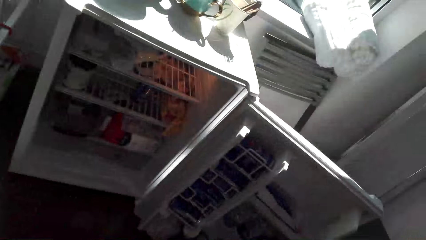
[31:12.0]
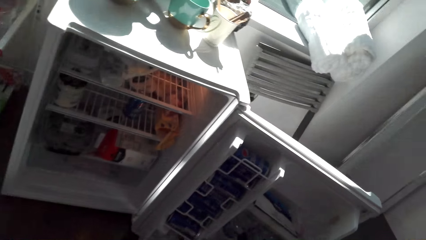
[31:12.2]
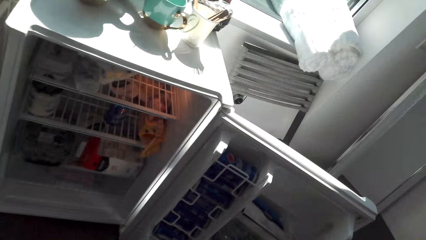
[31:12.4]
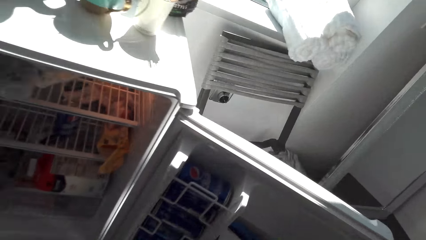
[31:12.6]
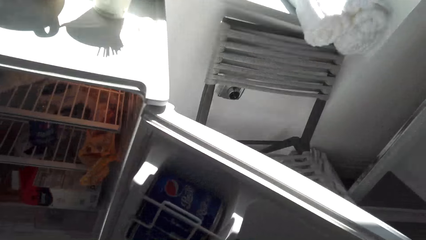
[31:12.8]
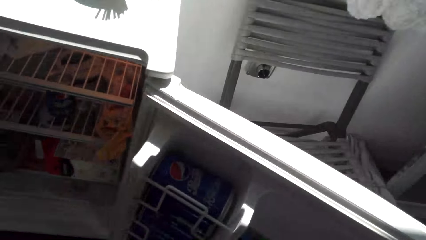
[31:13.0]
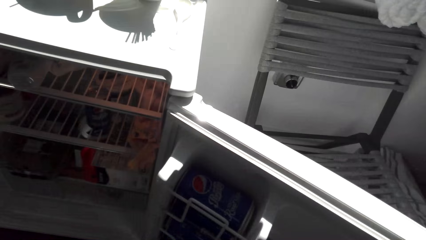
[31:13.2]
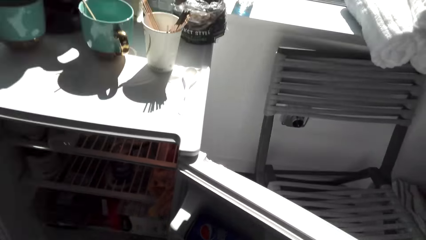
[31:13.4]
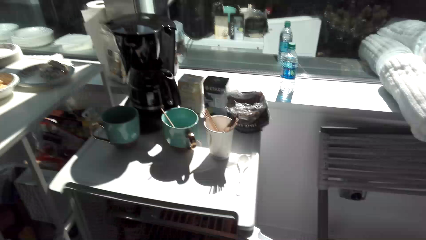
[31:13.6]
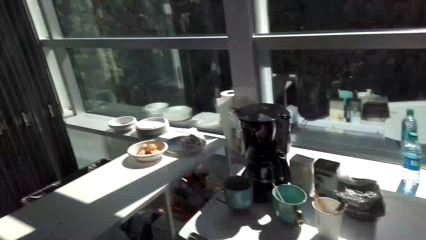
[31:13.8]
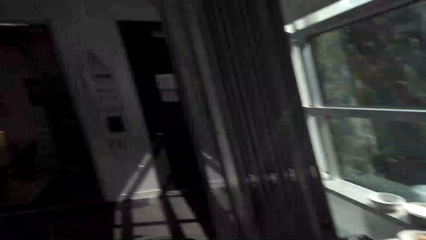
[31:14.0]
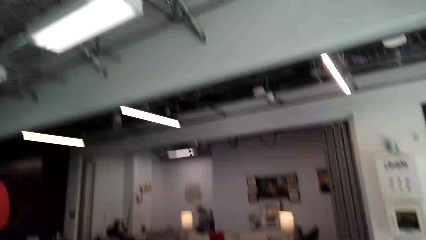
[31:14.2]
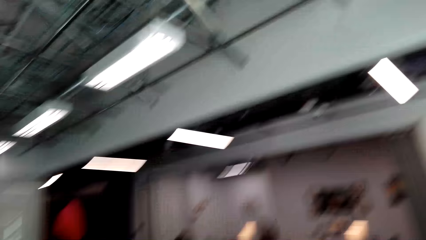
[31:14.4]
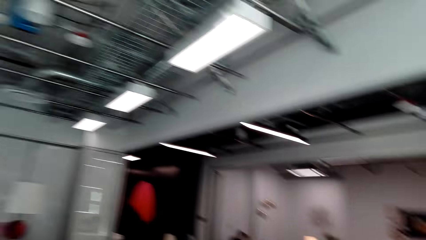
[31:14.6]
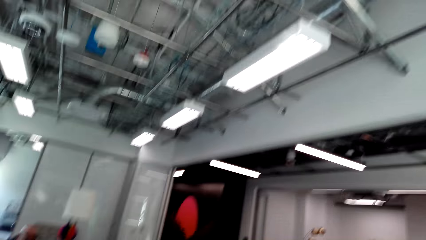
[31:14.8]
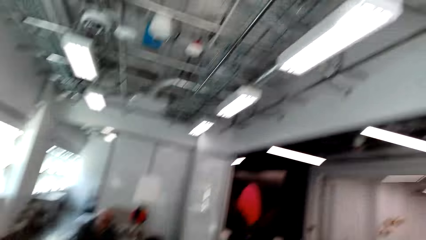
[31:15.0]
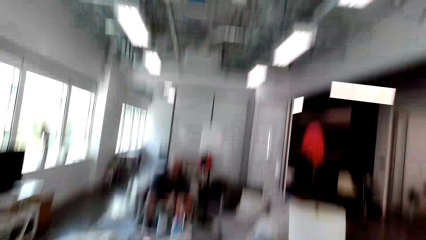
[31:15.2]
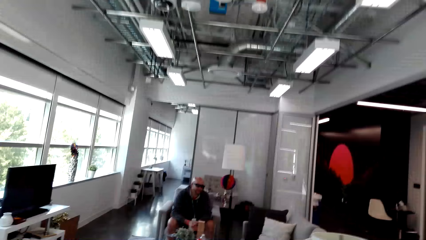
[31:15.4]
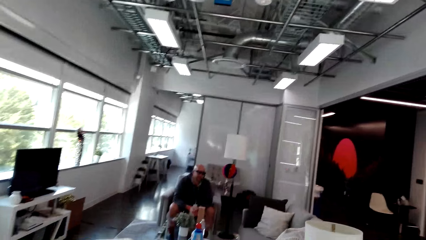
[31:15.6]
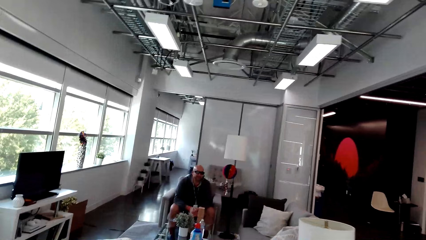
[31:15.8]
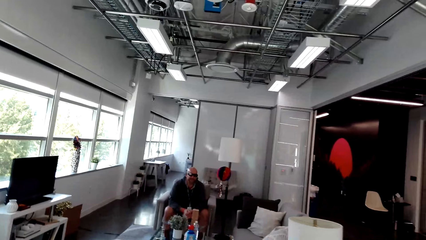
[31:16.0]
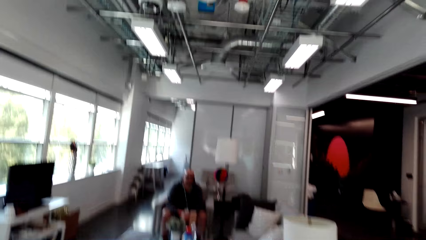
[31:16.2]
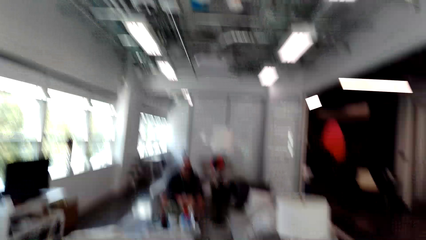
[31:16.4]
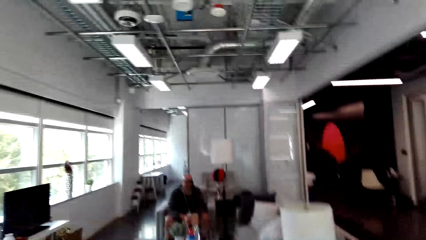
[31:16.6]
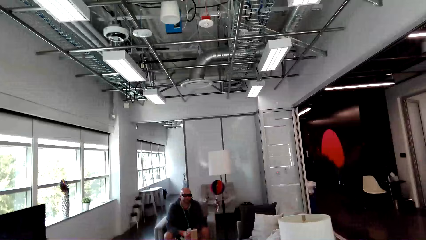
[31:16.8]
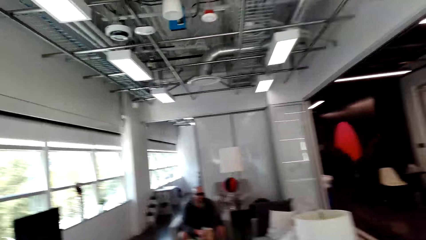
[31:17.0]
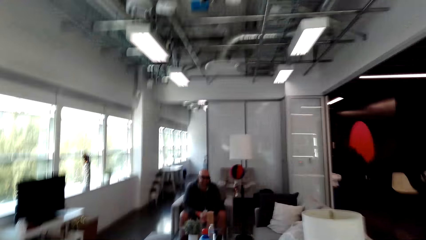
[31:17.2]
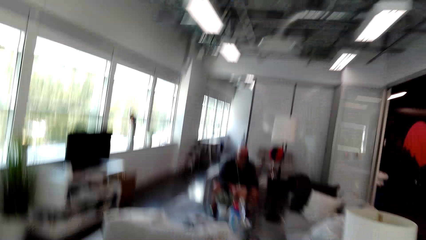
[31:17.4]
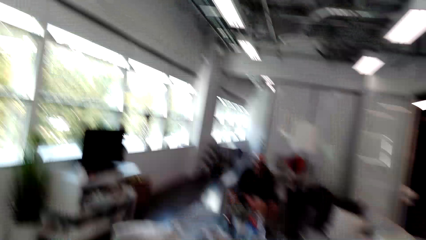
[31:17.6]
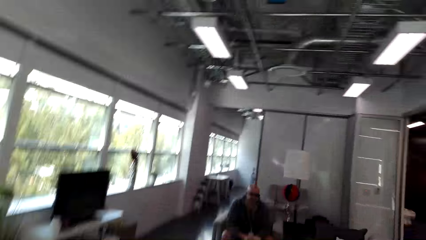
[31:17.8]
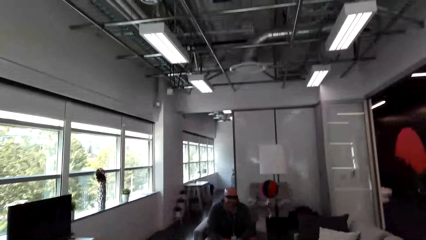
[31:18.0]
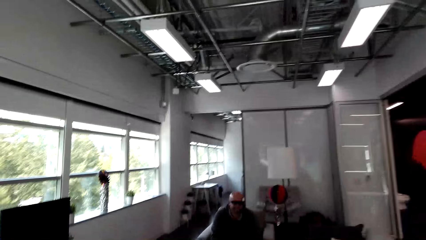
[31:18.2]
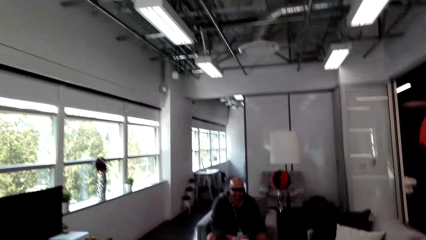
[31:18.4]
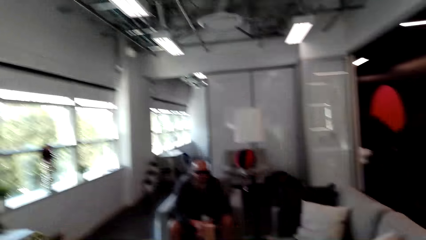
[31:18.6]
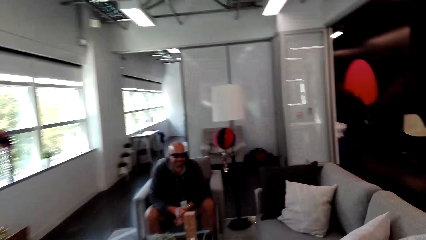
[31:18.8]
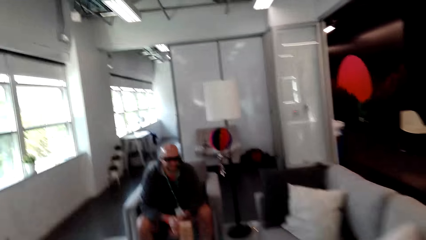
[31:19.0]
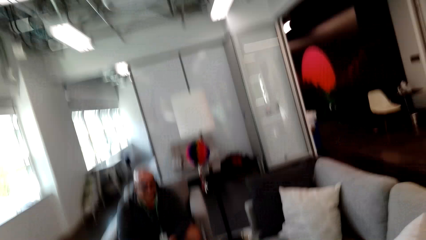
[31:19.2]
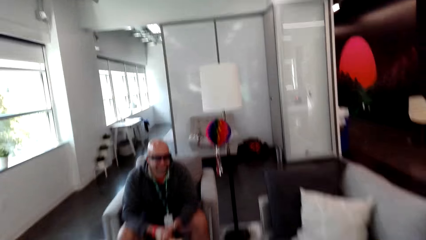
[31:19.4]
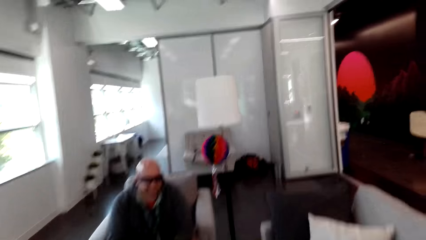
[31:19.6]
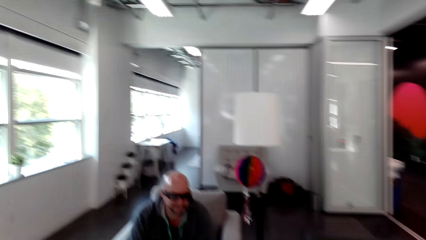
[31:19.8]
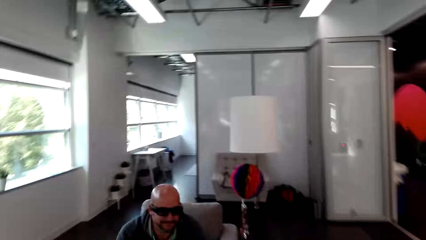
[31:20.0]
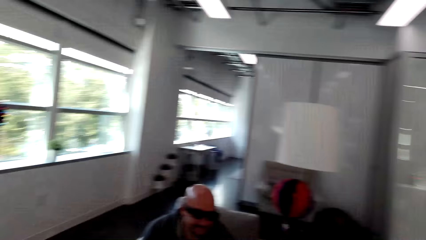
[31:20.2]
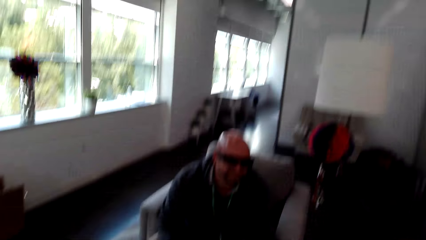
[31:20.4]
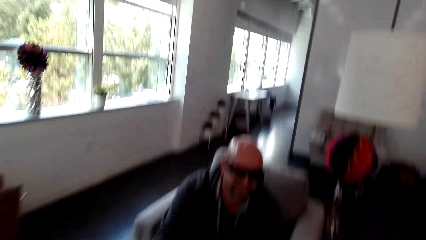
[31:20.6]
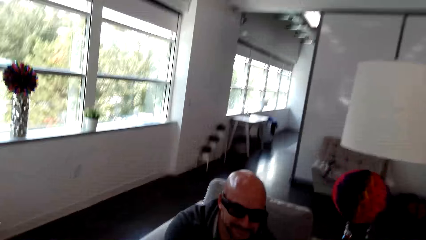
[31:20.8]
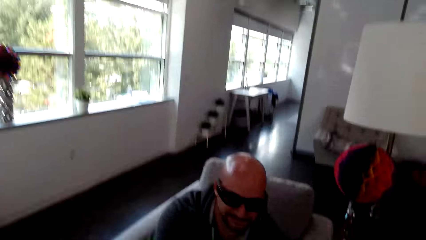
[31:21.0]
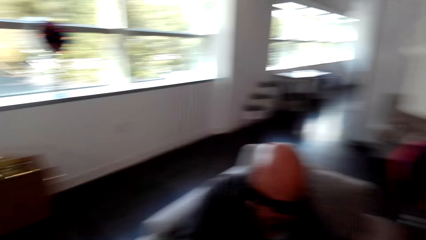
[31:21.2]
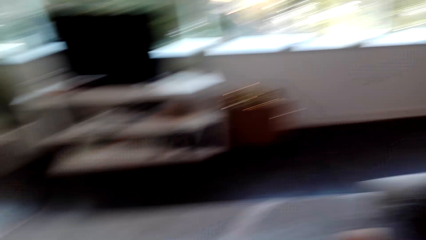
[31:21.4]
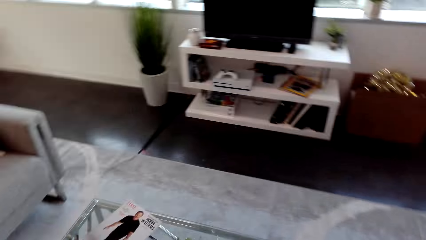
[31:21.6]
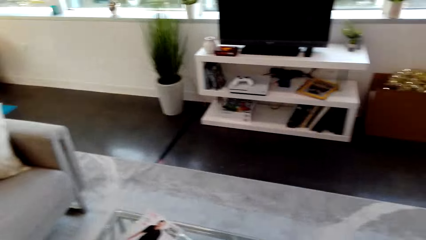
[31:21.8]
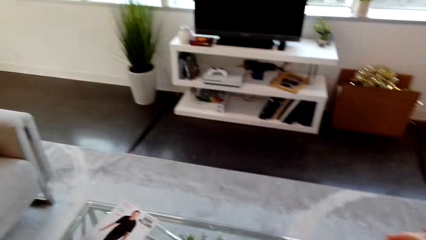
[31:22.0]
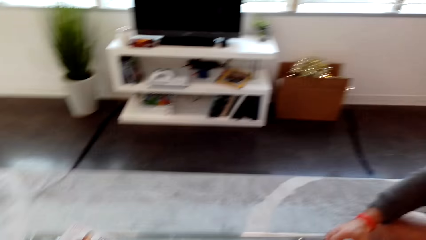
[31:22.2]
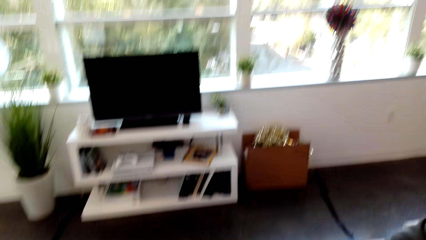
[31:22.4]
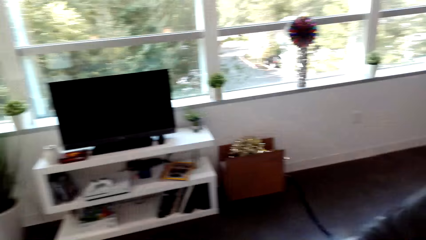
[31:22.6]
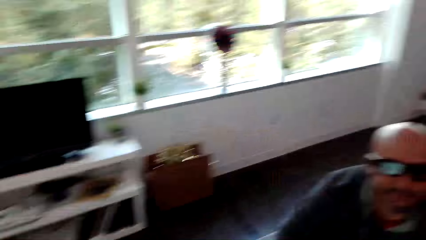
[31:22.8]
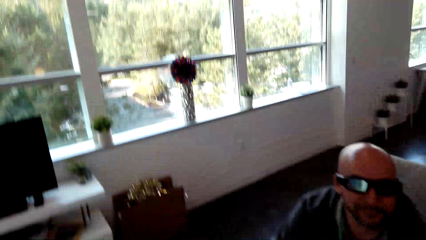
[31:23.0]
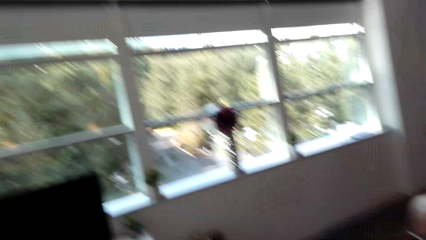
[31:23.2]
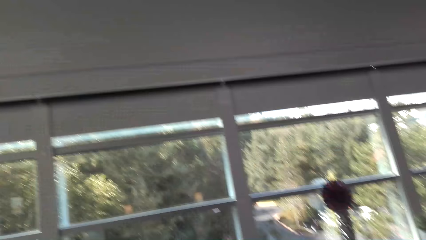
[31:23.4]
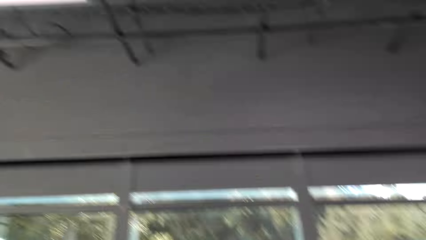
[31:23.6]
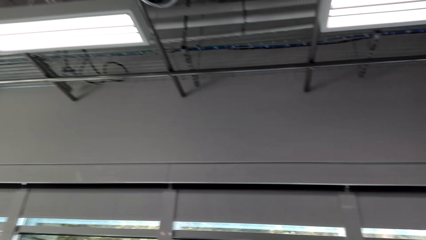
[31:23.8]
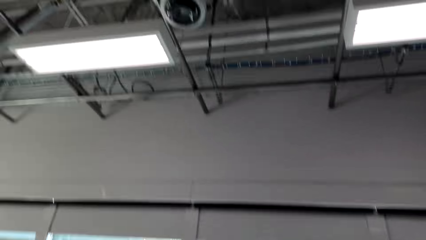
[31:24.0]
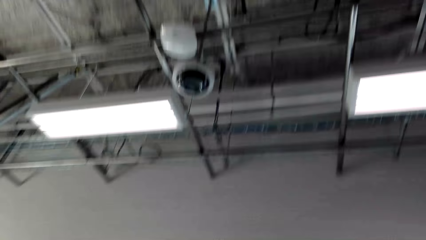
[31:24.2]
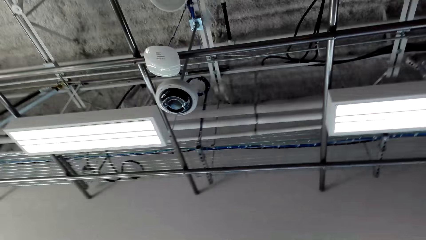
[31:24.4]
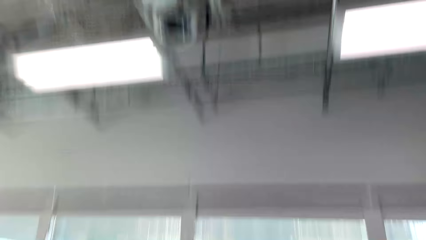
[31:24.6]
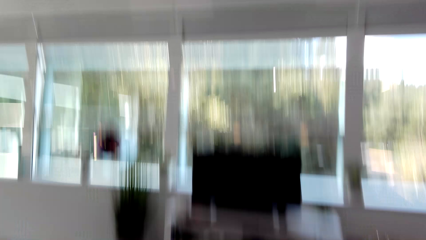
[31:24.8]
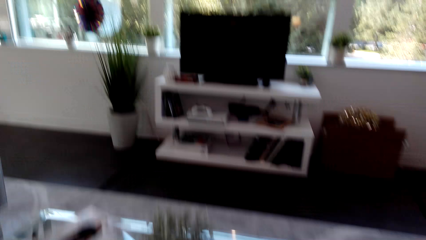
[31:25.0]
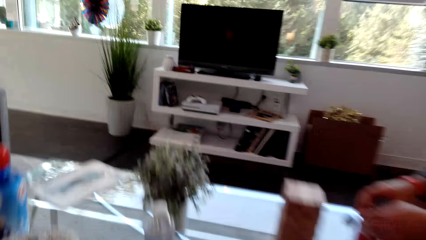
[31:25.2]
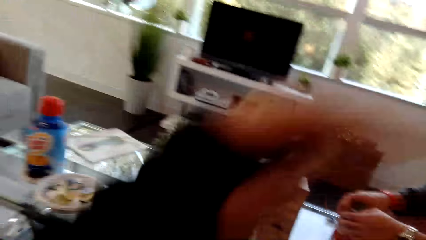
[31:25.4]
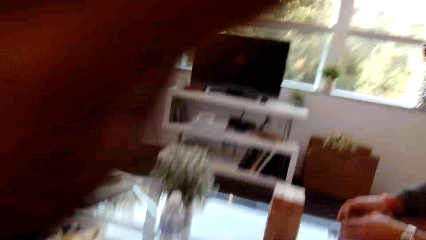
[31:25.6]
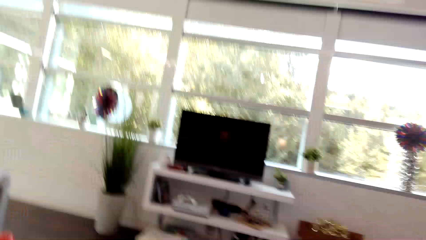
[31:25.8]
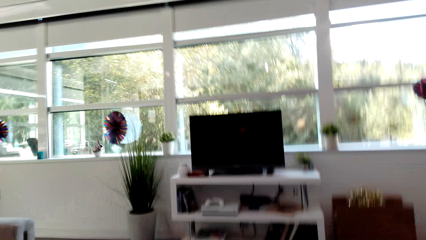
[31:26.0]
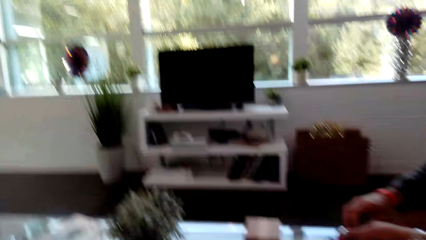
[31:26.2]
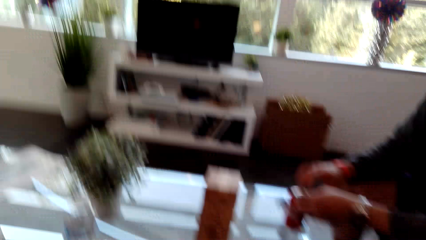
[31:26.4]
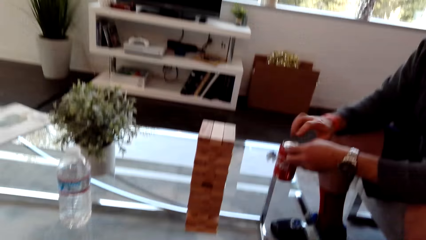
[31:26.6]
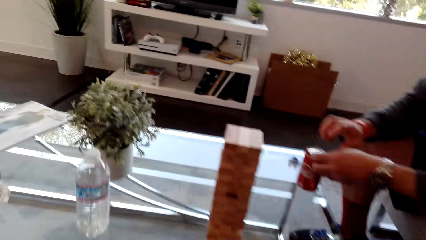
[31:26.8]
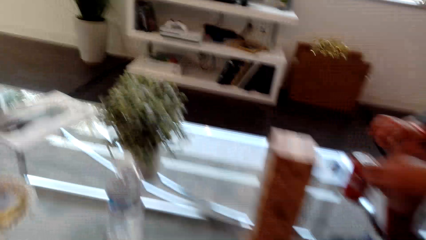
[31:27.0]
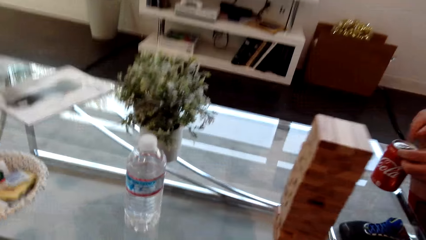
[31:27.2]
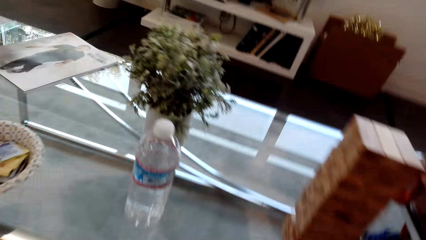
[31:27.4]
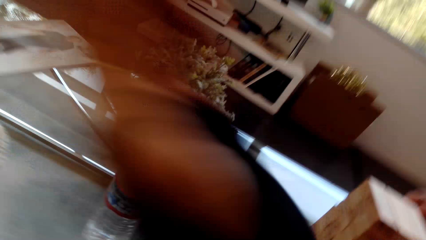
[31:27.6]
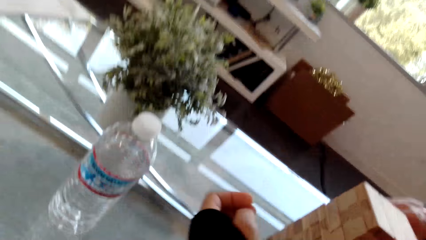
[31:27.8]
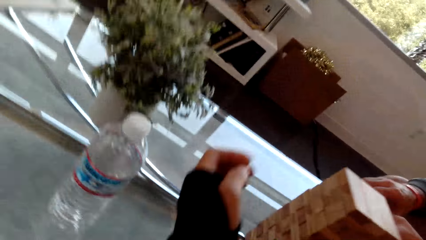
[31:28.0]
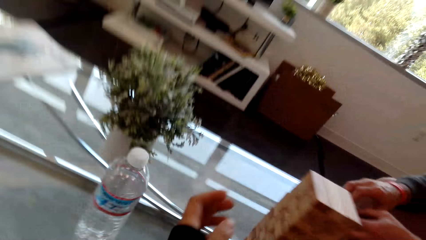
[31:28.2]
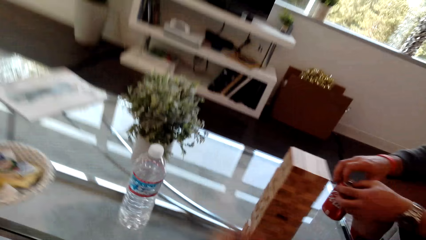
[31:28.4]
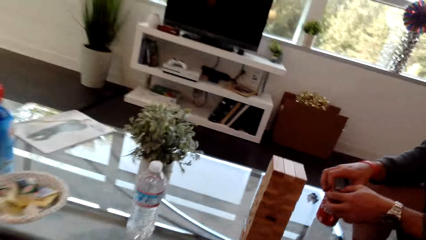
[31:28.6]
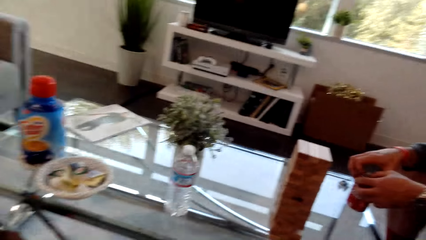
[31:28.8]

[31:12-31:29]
The camera wearer looks into the fridge. They walk to the seat. They dialog with a man. They look up. The man picks up a cola can. The camera wearer dialogs with the man. They move hands.
